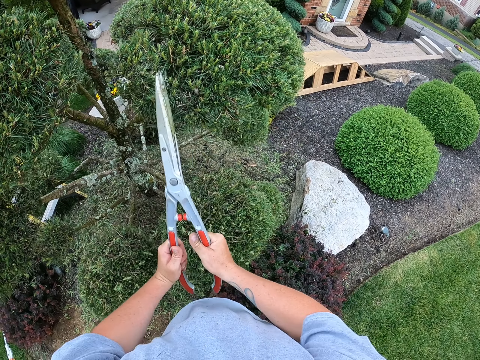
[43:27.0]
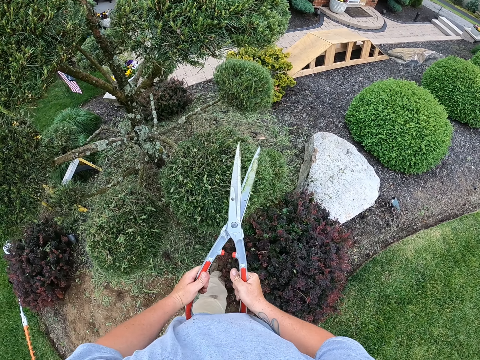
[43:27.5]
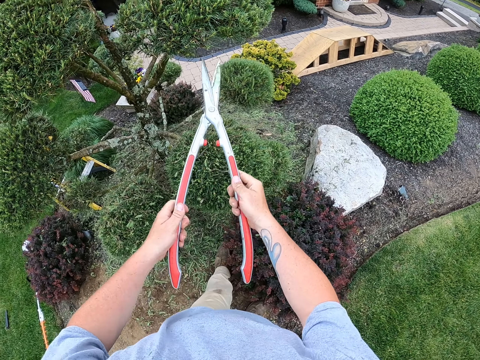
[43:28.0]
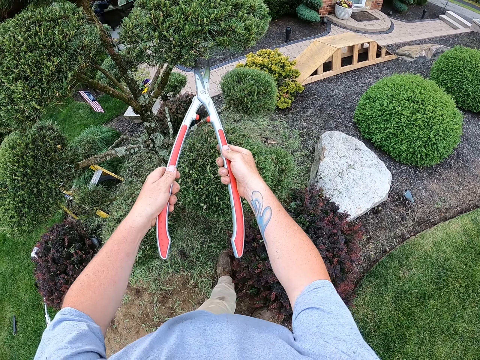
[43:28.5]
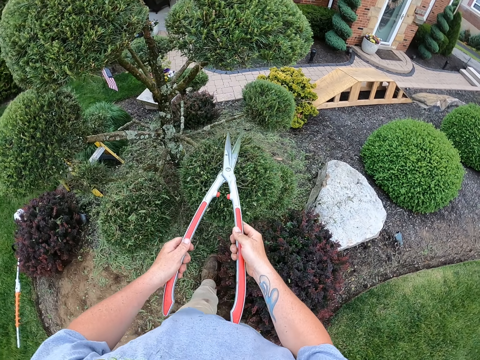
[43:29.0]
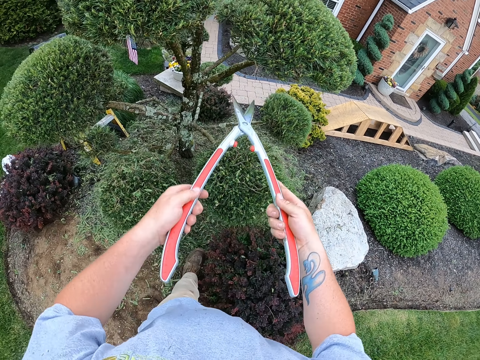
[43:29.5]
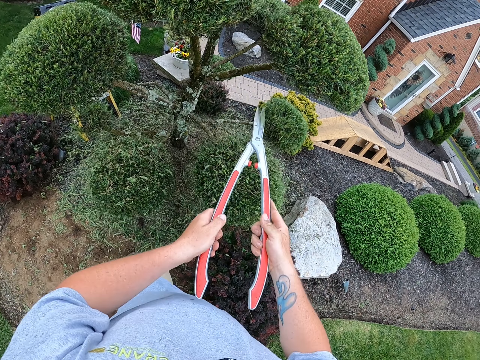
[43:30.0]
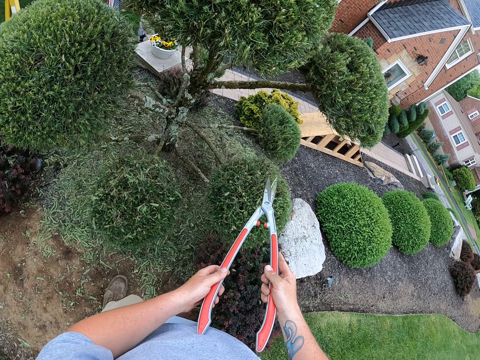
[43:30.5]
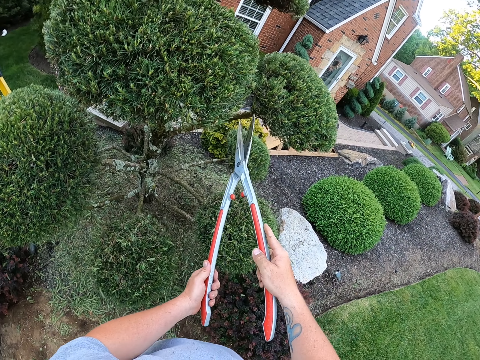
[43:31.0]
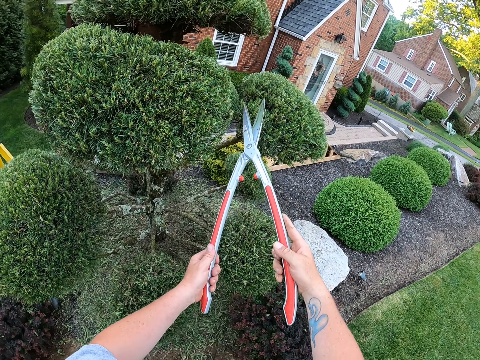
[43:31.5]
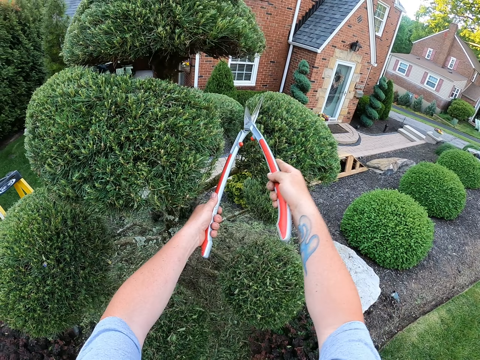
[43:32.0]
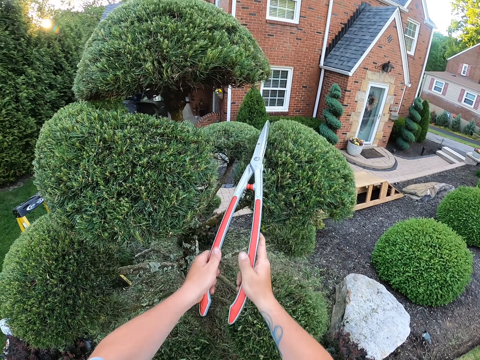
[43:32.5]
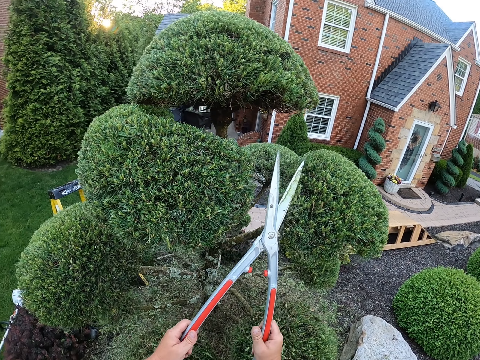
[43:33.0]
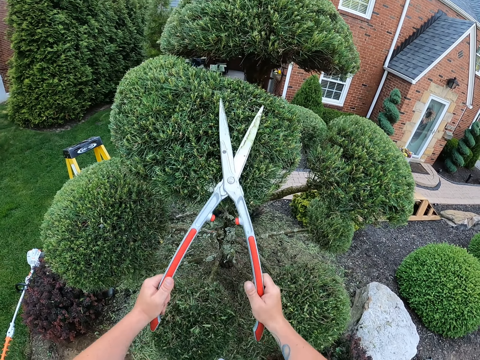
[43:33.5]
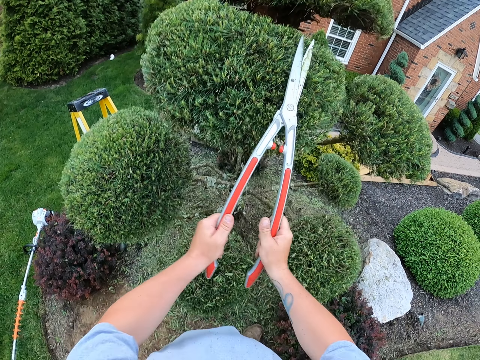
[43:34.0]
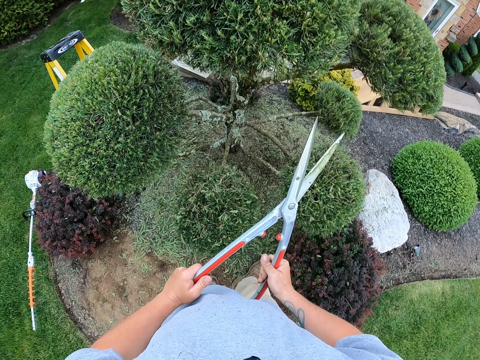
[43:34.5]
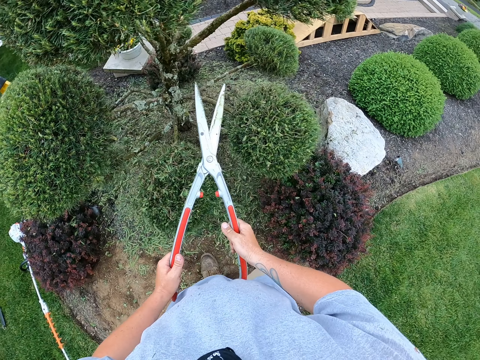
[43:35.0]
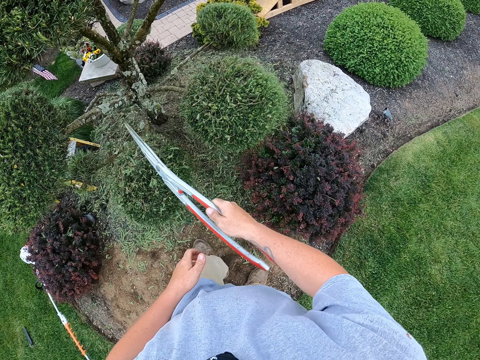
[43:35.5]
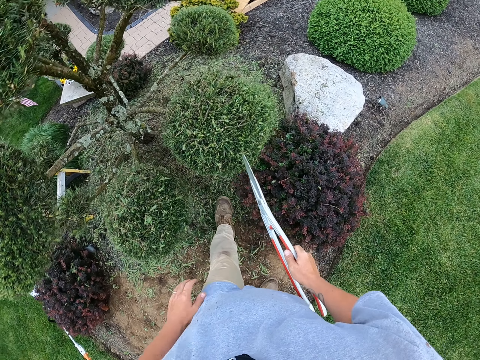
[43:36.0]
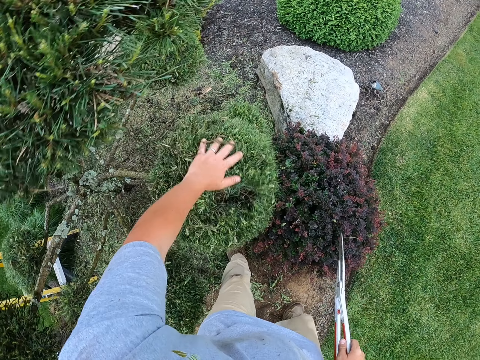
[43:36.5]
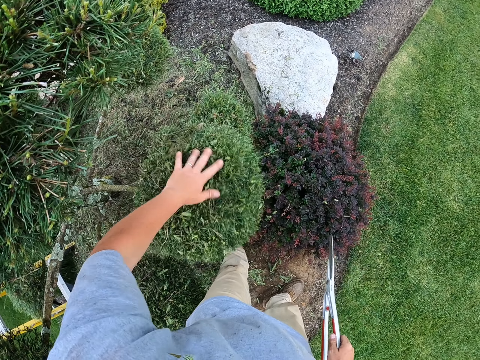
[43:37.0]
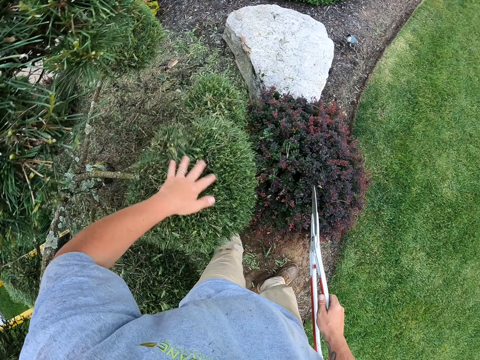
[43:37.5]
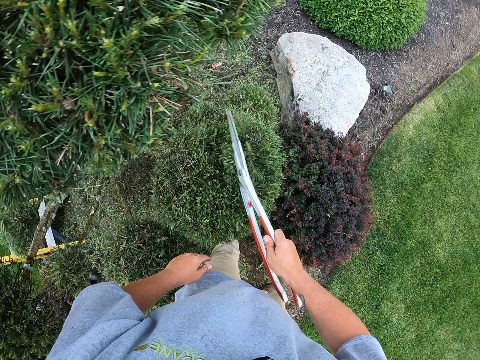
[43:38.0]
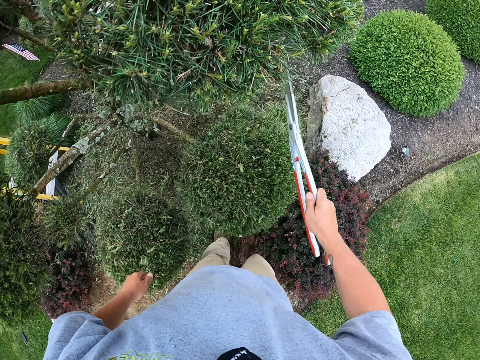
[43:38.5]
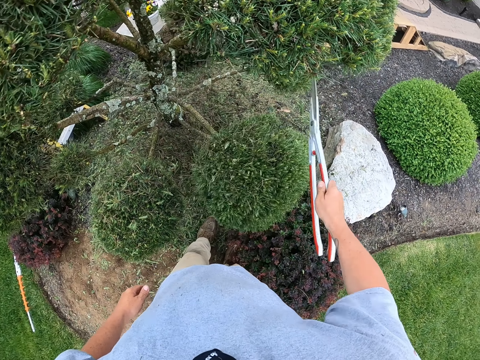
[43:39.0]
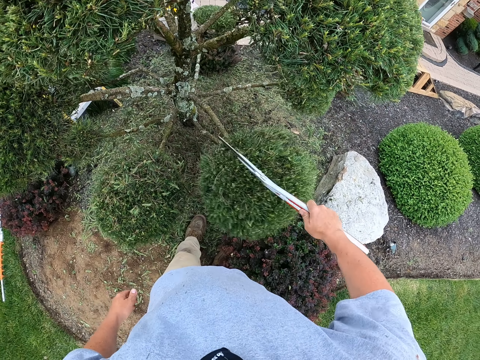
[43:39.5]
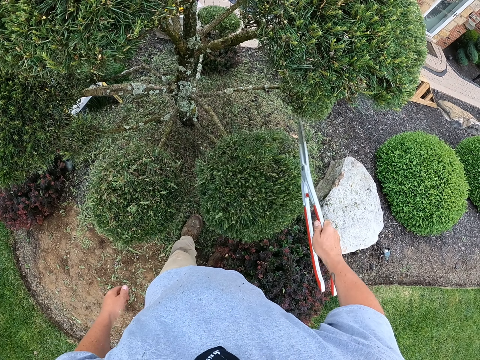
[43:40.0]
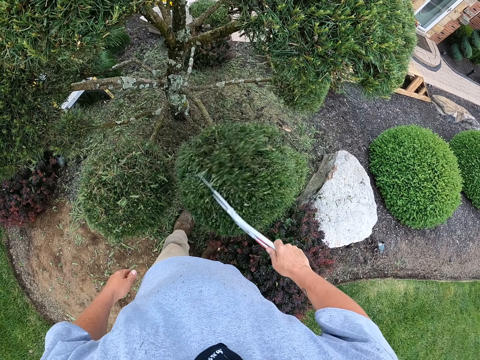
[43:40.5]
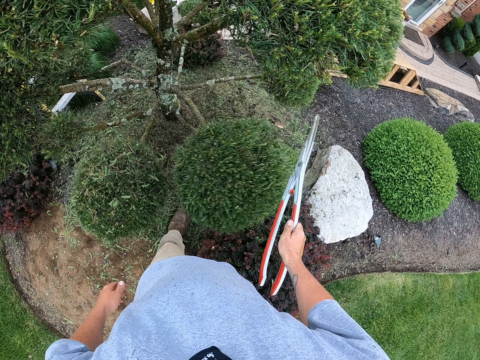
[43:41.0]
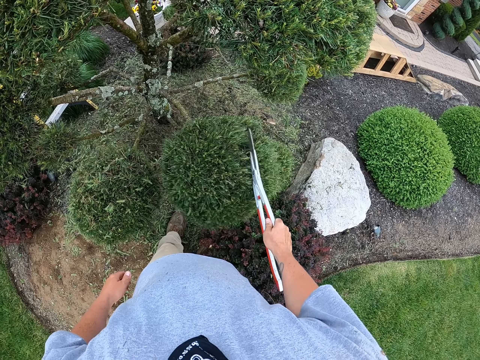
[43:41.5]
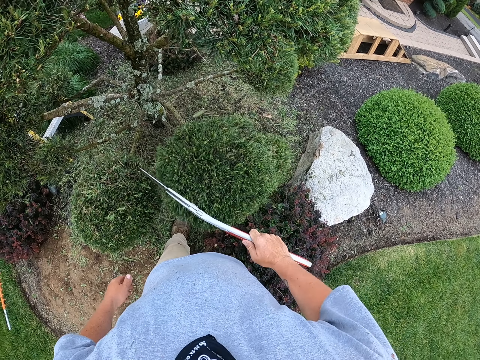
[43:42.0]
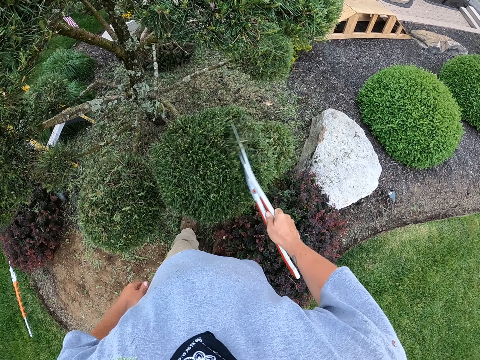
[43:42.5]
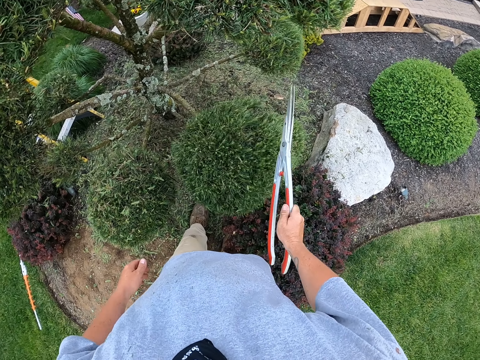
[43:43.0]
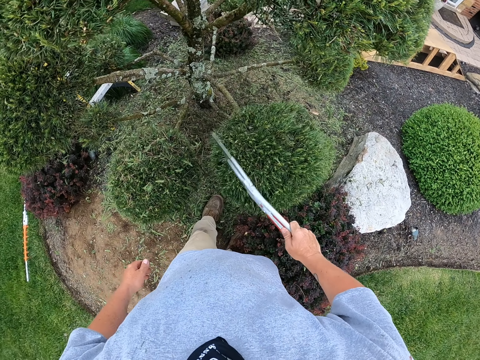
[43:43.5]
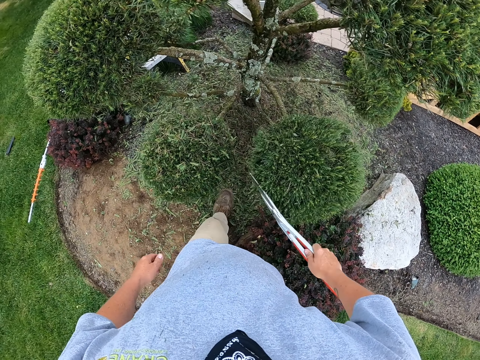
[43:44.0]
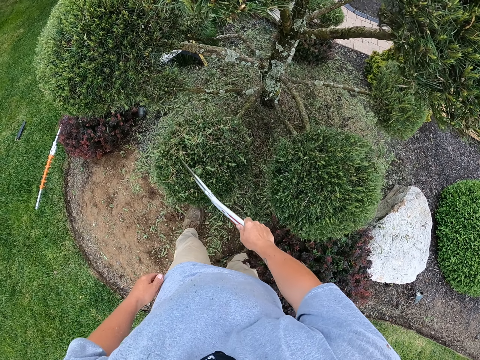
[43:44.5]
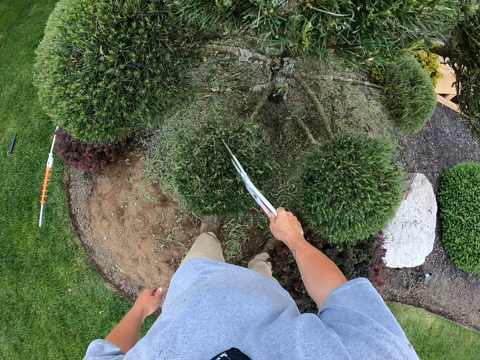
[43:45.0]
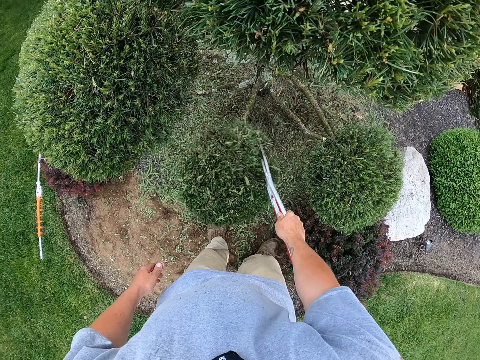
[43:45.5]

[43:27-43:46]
The camera wearer looks at the flower. They trim the flower. They remove the cut leaves from the tree with the left hand and pruning shears. They touch the flower. They tap the flower with the pruning shears.

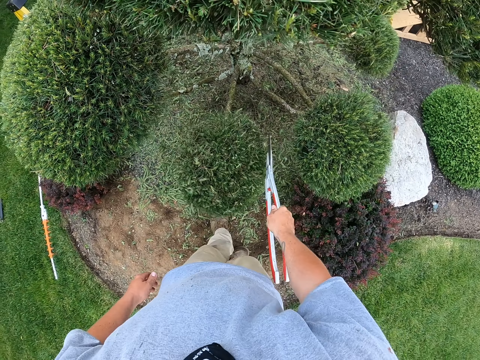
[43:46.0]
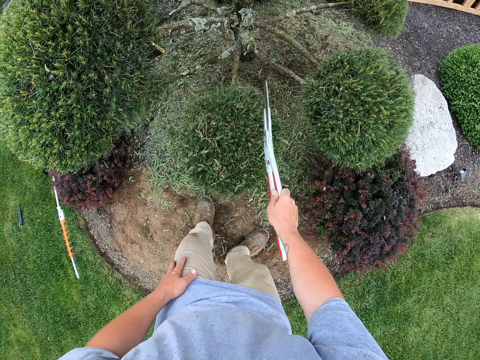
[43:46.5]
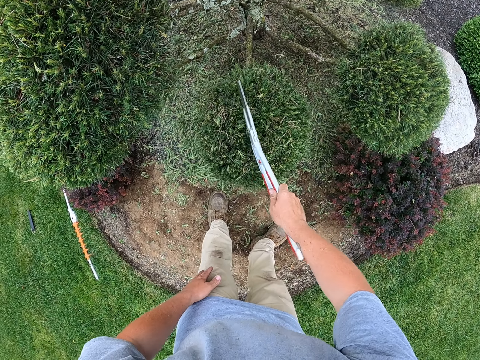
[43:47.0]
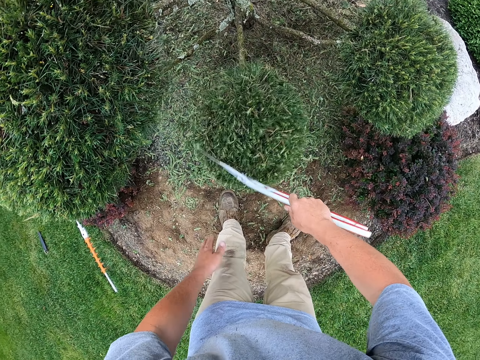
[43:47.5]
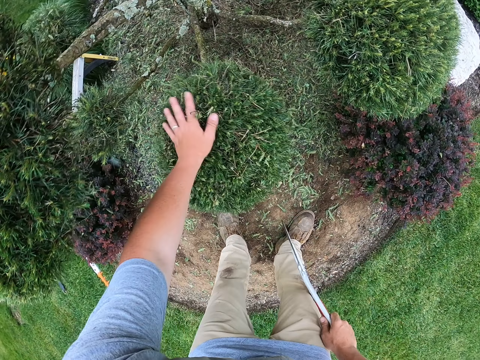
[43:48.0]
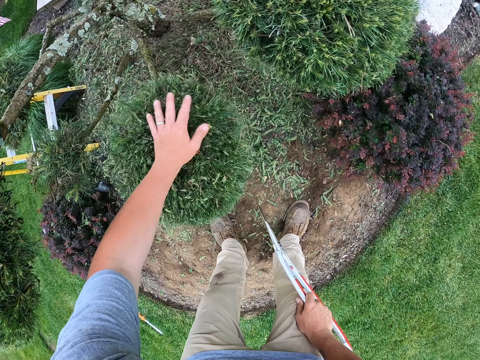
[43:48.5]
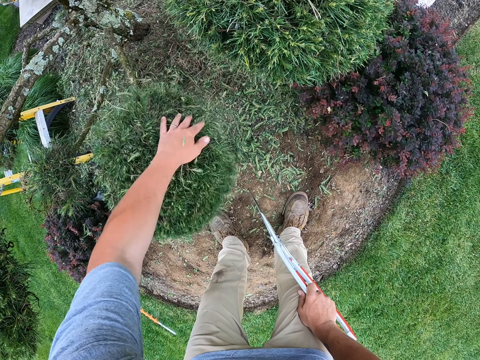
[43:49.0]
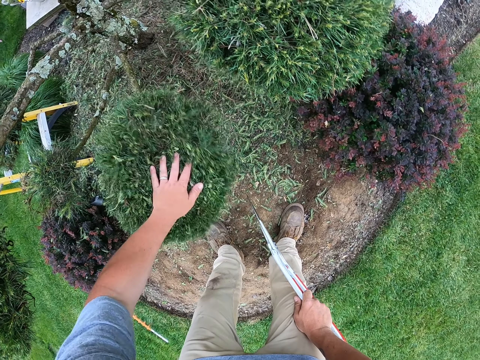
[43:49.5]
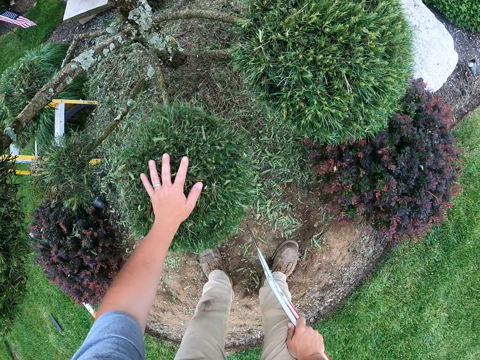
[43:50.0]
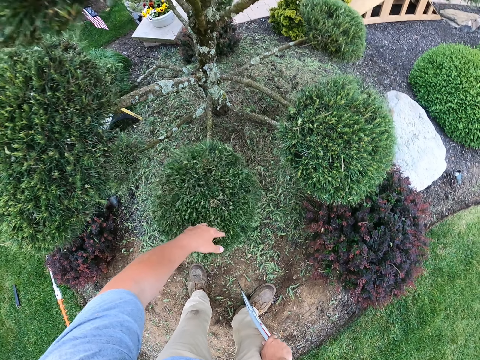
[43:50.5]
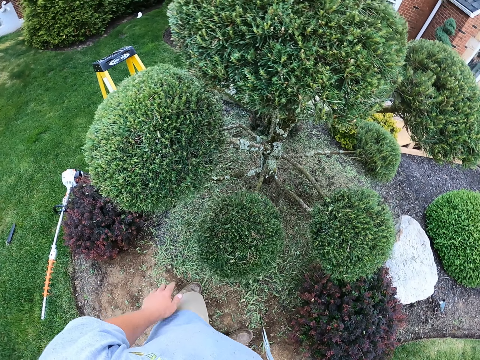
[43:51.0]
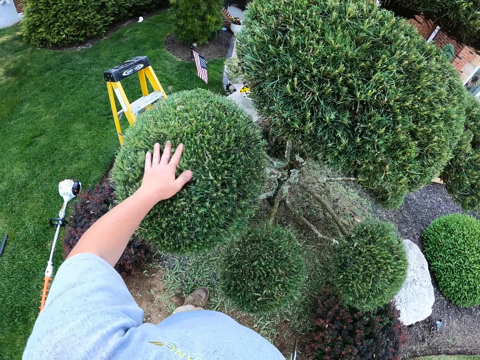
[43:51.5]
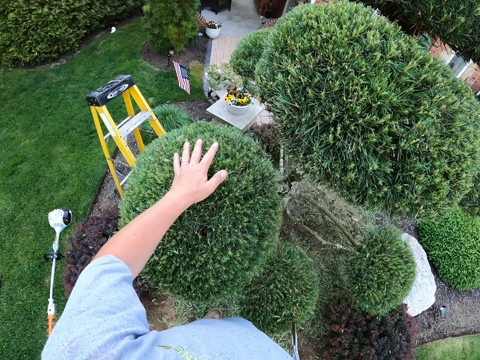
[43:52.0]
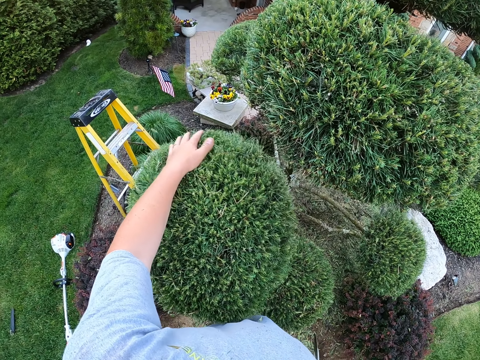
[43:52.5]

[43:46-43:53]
The camera wearer taps the flower.
